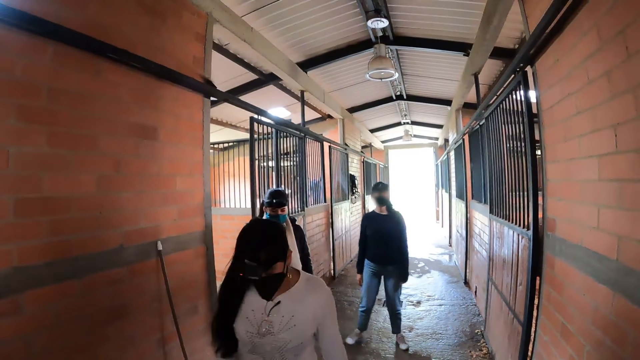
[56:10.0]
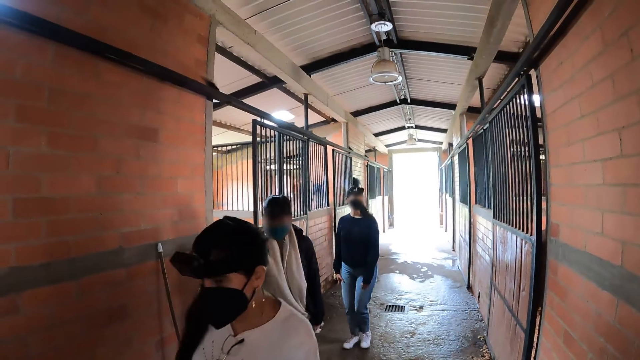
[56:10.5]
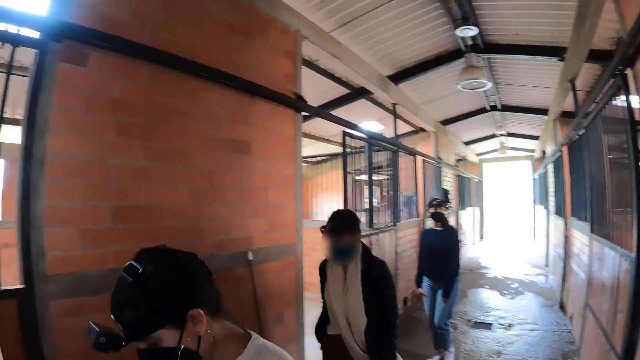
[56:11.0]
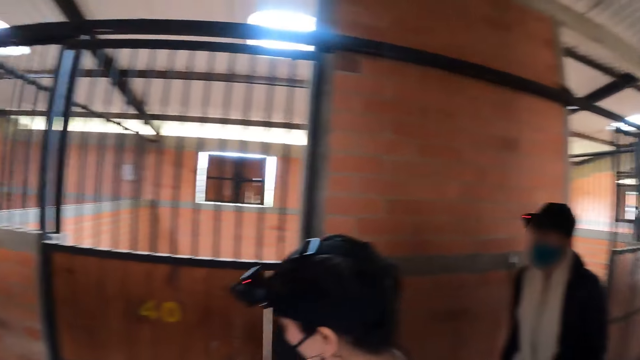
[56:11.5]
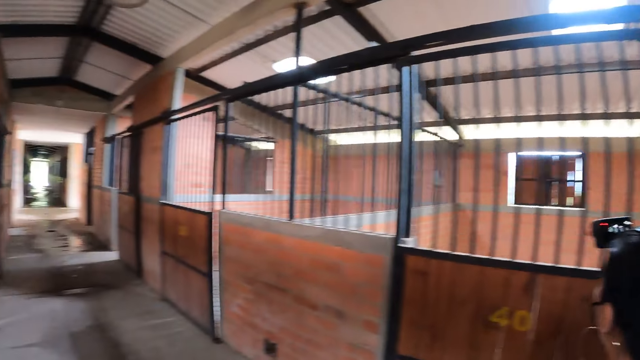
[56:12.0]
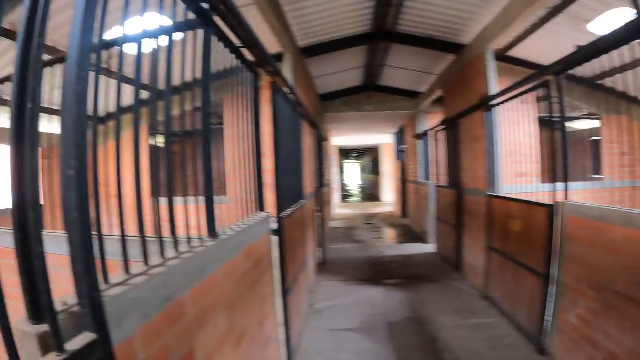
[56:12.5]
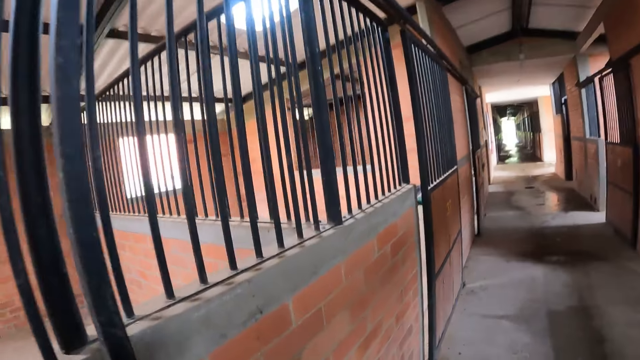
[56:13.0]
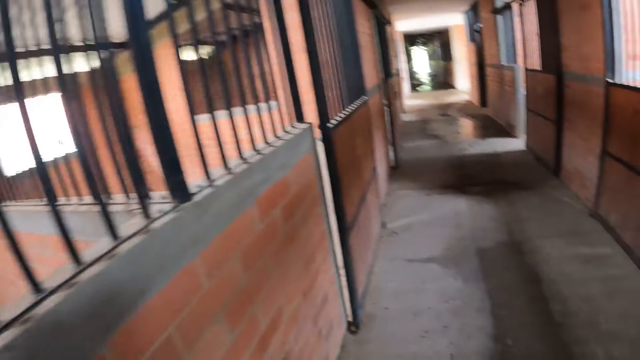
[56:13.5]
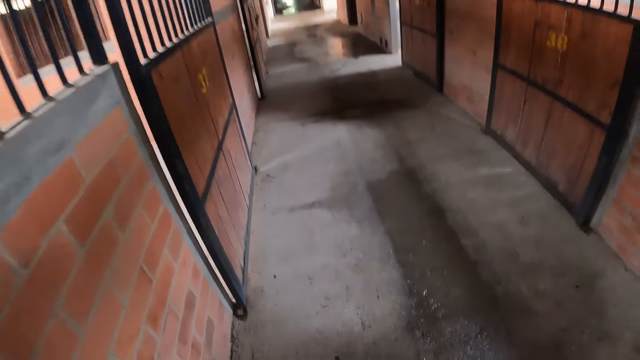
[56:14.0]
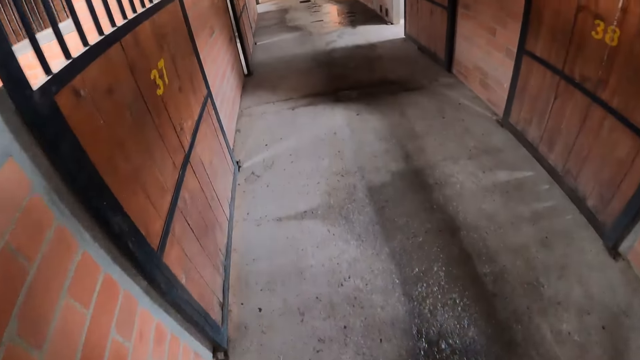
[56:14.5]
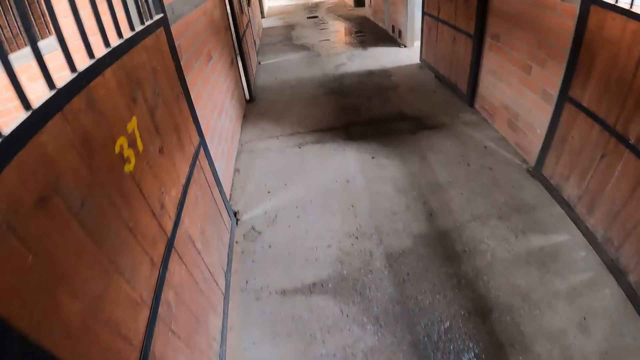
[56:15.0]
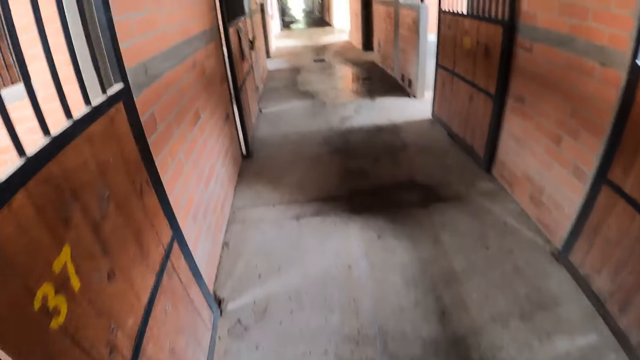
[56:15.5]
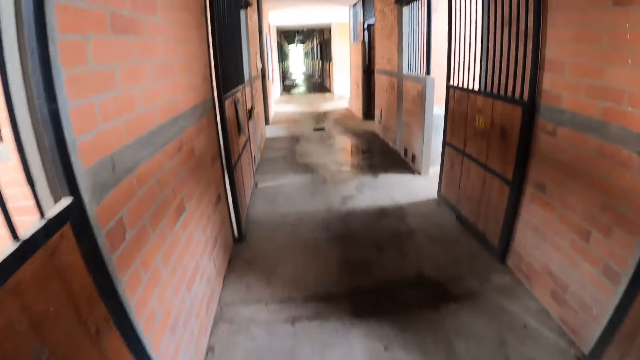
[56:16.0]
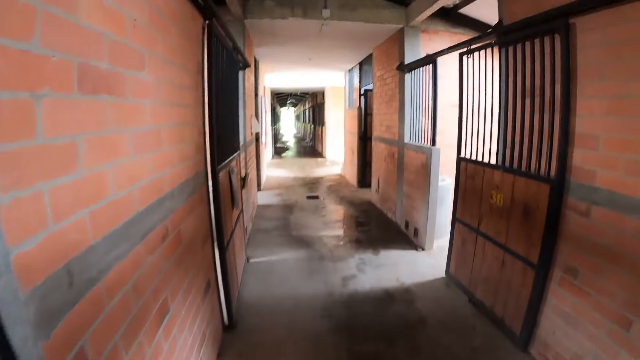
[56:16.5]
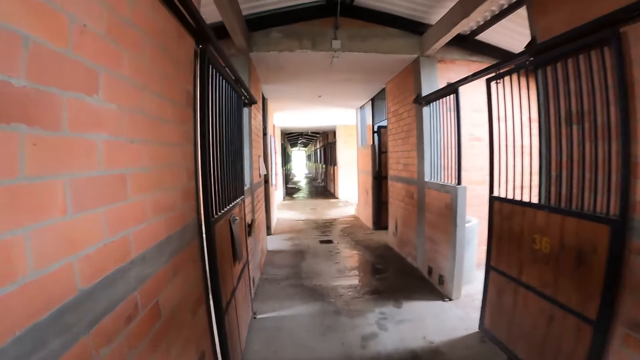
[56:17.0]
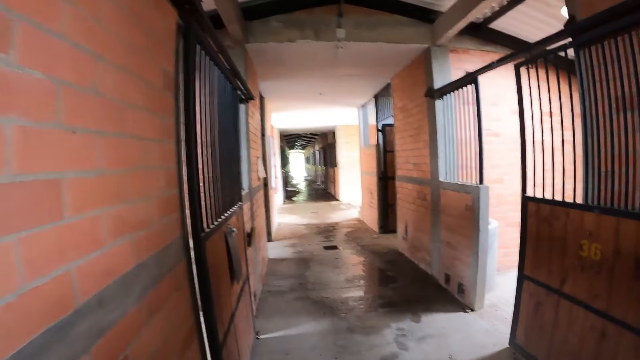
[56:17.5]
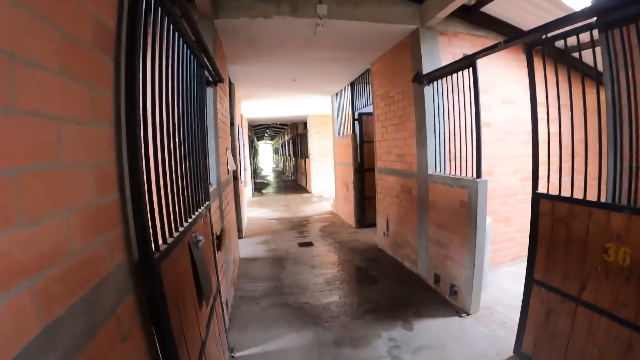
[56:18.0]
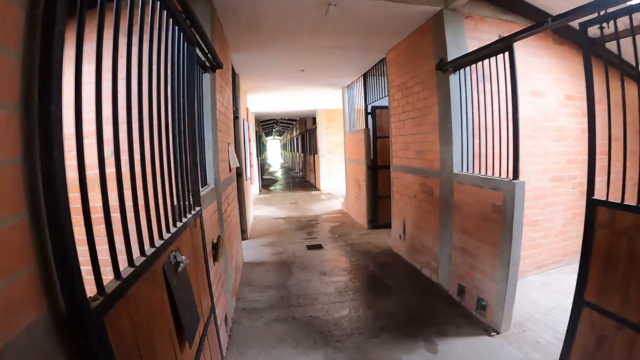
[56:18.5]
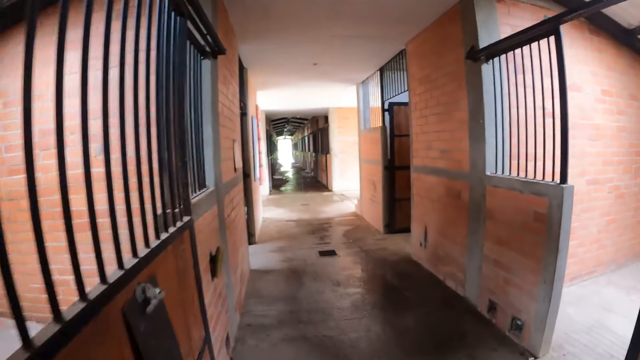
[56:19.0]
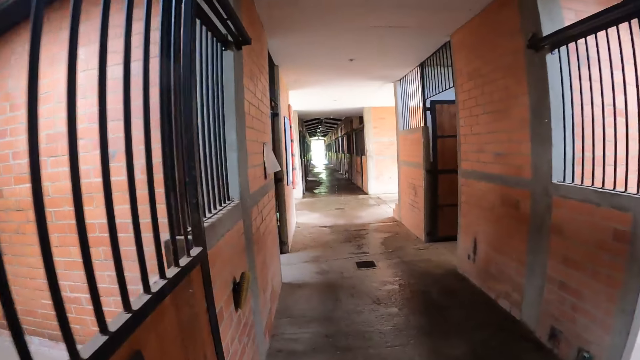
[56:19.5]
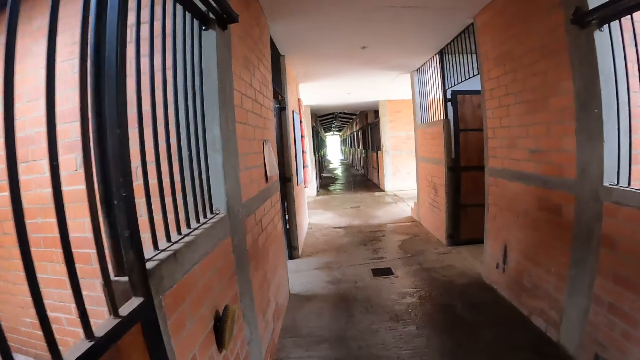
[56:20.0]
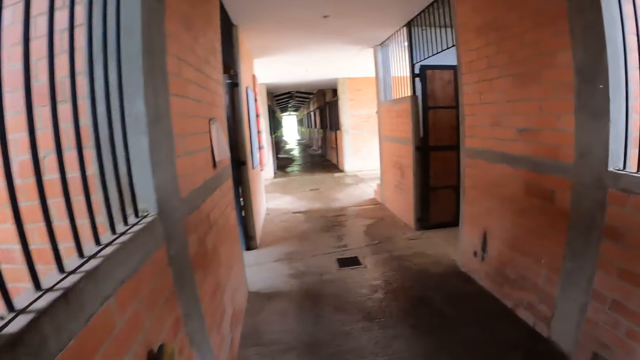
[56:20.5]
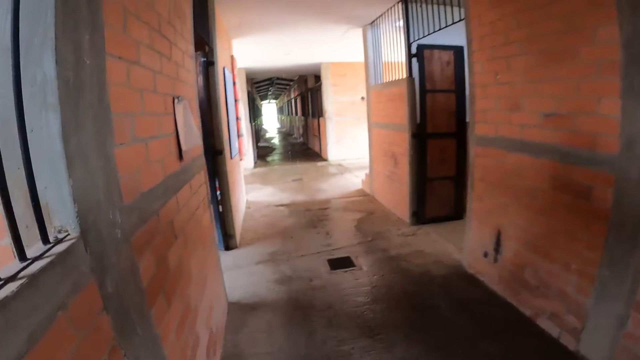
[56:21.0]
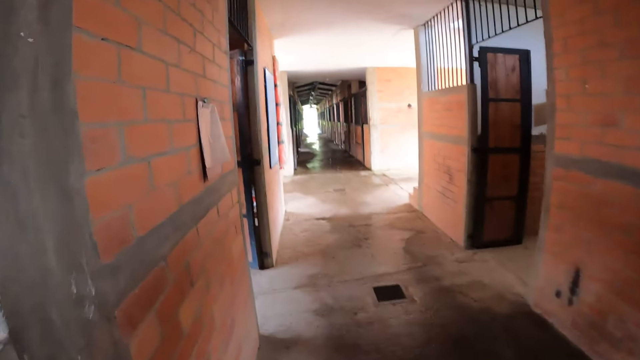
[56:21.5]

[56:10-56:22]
The camera wearer walks around the stable with a woman, another woman and a third woman. A person walks in. Another person walks in. The camera wearer turns round. They walk in the room.

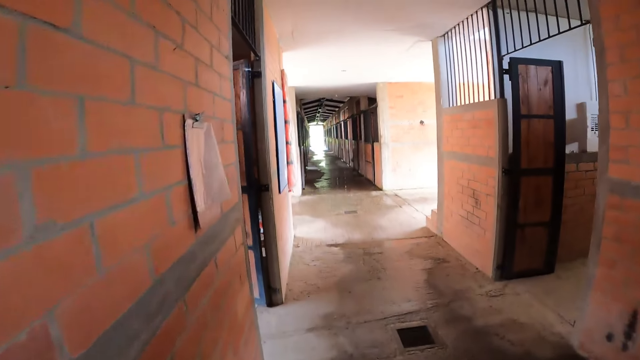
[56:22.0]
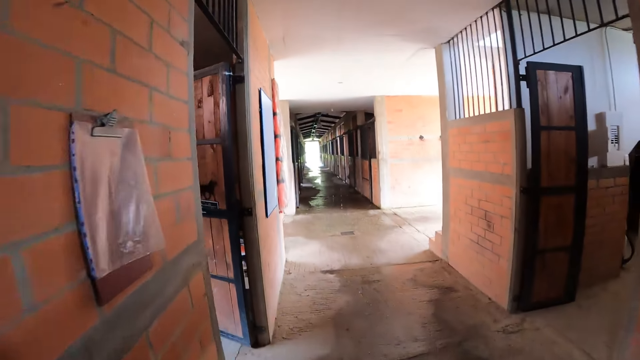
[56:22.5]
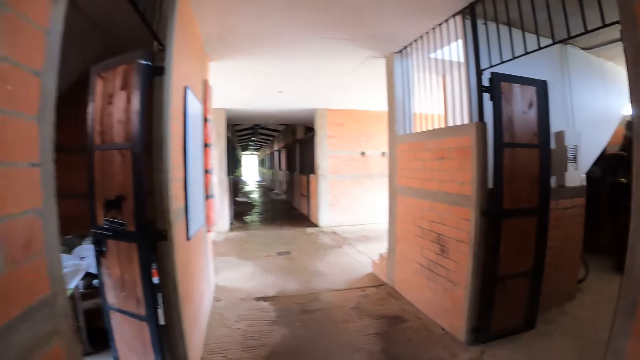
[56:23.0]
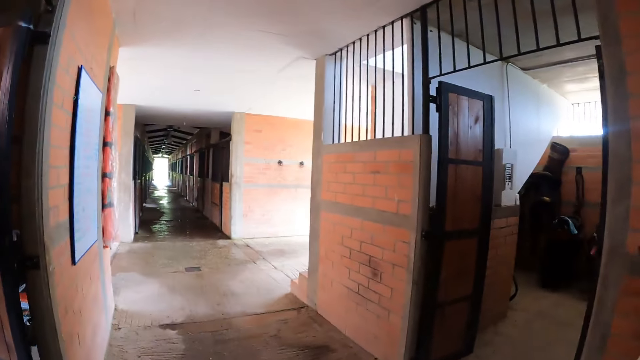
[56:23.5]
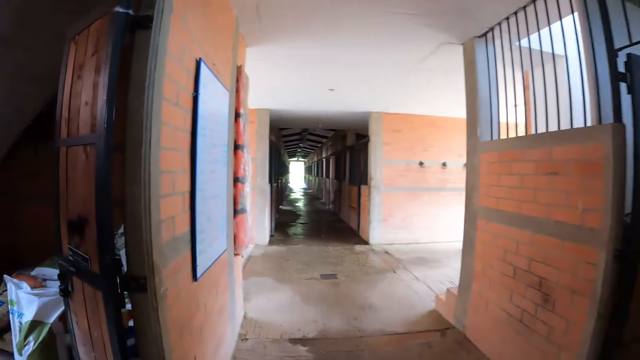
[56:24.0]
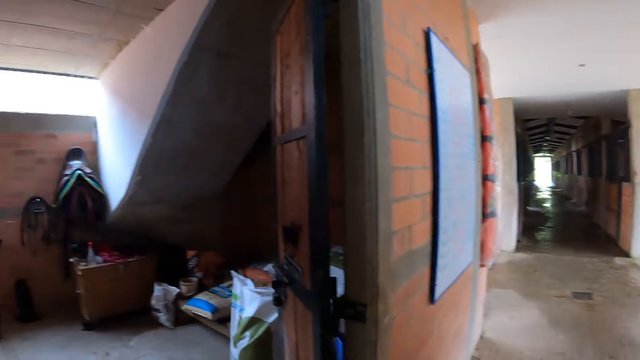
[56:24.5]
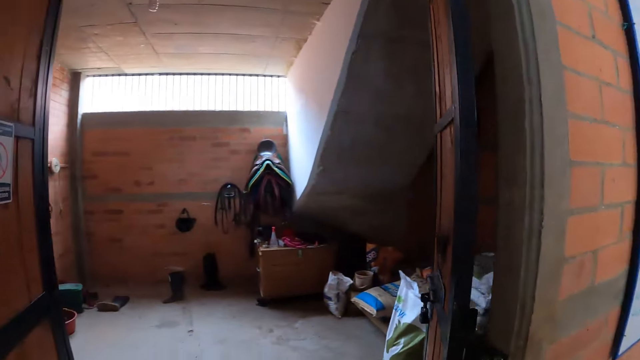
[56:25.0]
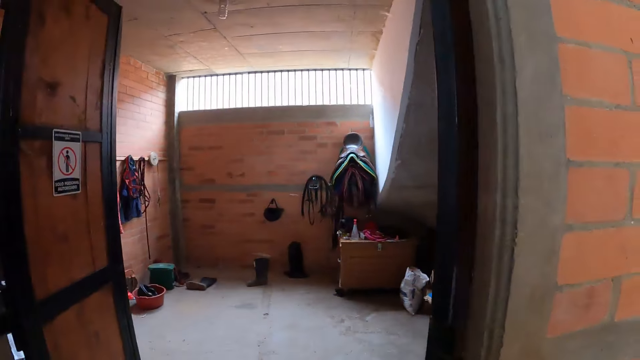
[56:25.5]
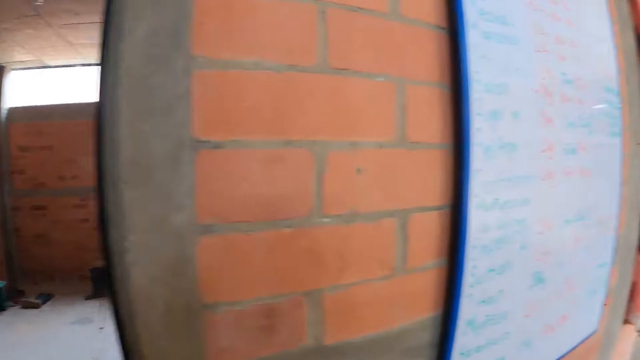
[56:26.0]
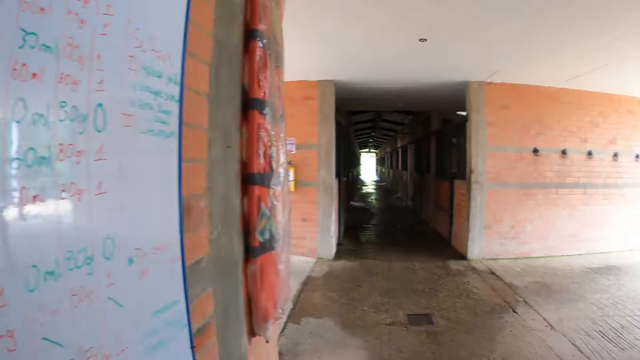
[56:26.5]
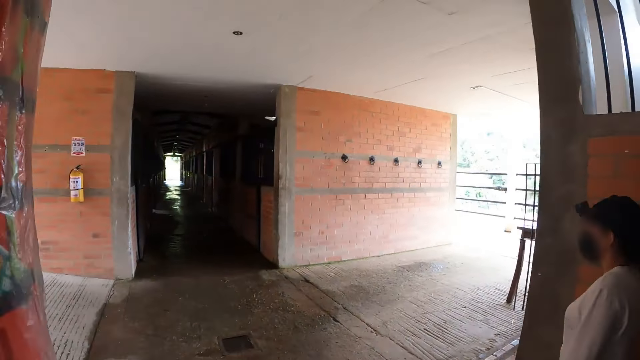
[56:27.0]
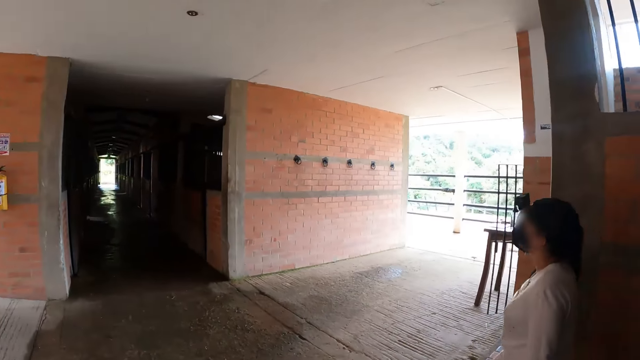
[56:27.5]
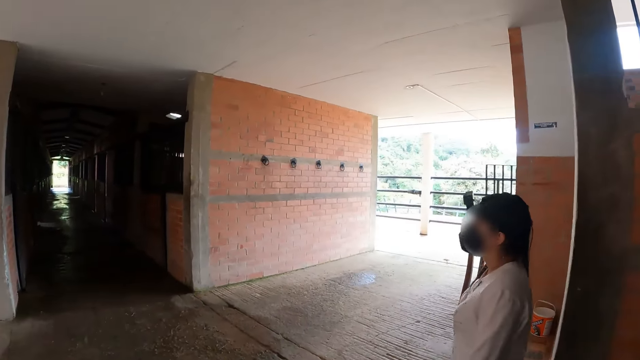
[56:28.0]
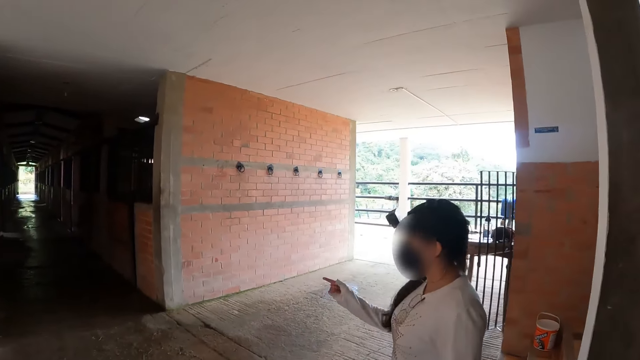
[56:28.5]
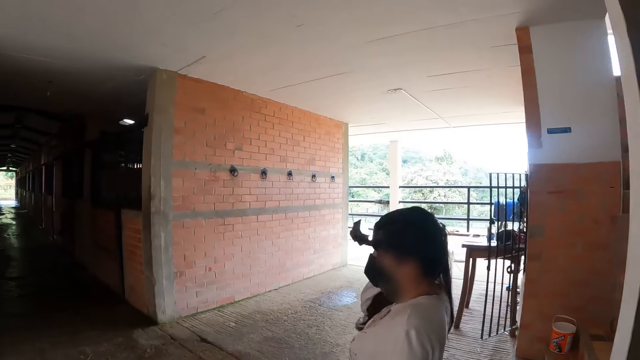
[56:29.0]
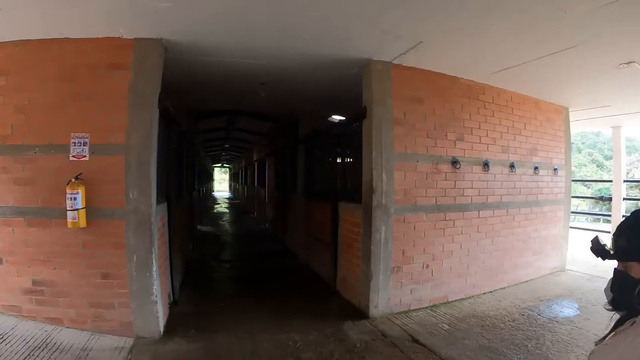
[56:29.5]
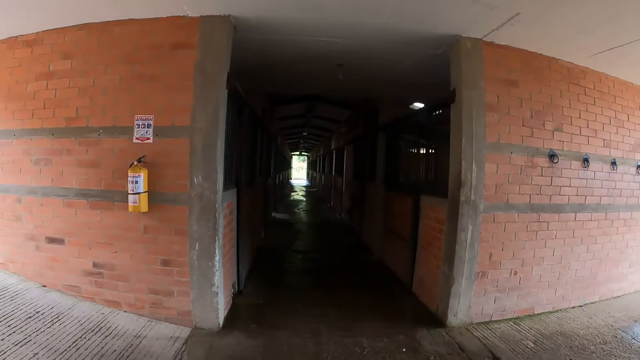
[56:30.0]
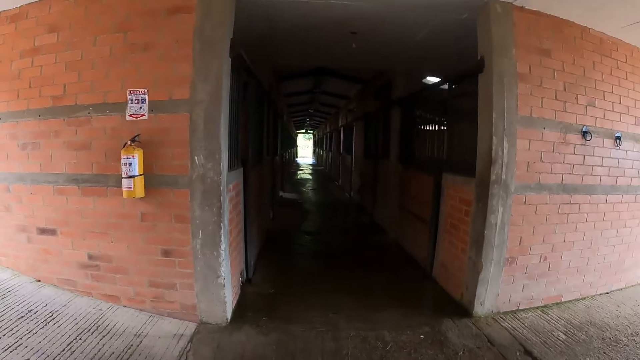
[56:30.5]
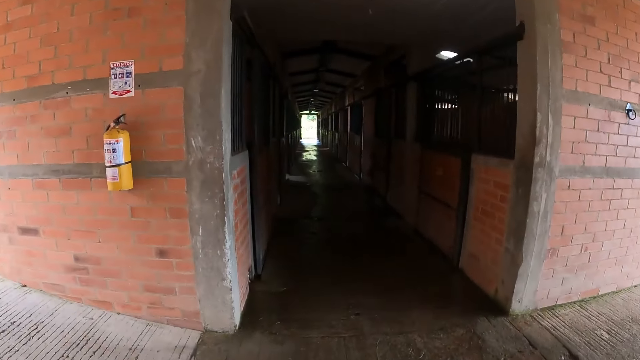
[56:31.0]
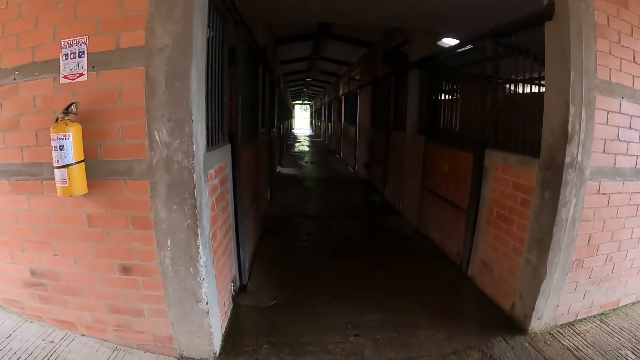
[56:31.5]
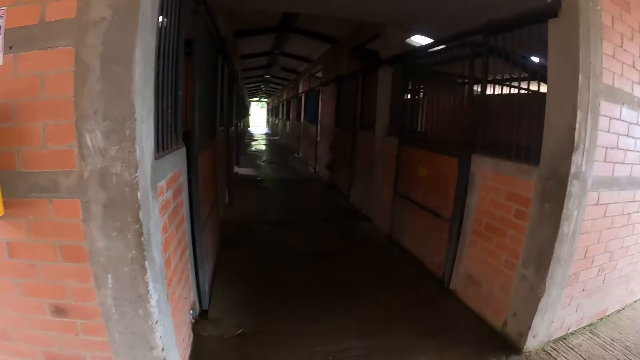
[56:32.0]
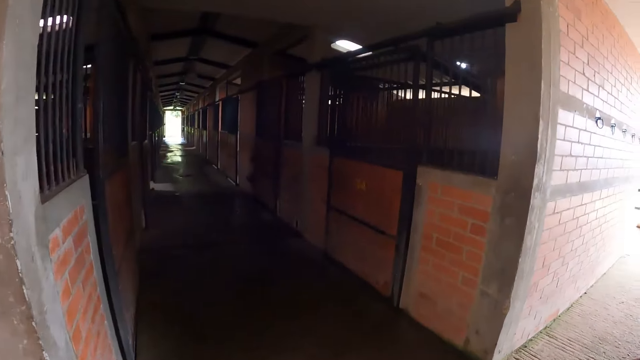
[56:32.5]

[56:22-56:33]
A person points a direction. The camera wearer walks along the corridor.
